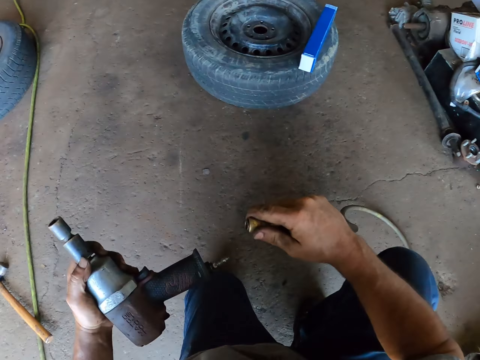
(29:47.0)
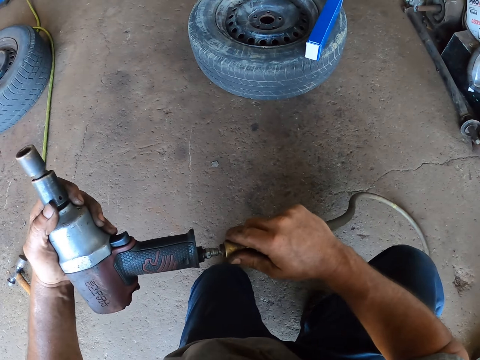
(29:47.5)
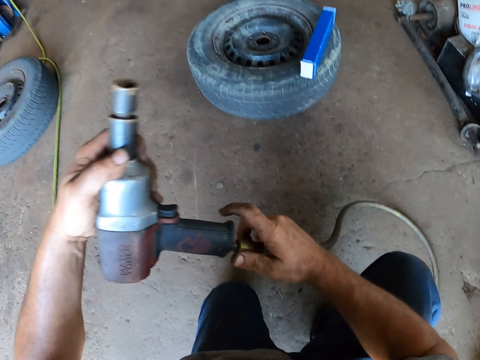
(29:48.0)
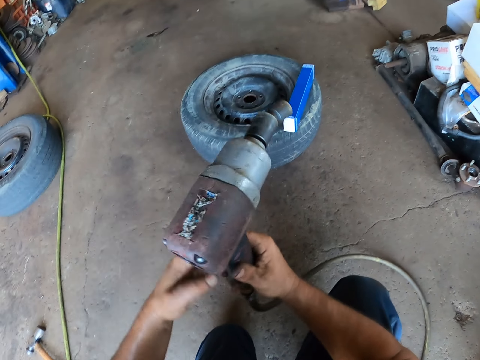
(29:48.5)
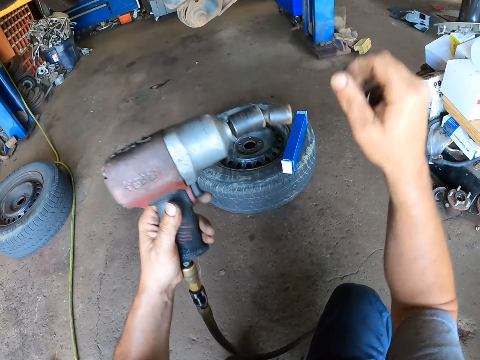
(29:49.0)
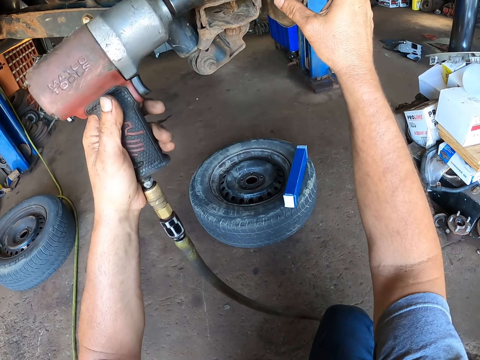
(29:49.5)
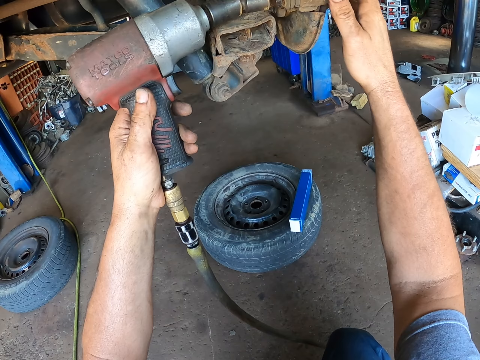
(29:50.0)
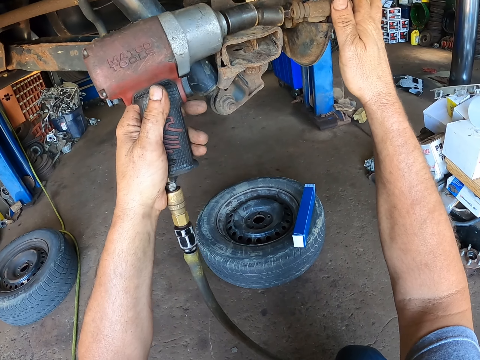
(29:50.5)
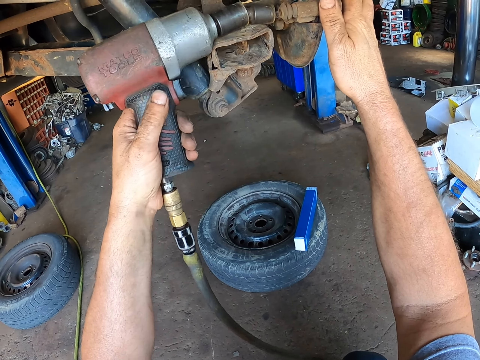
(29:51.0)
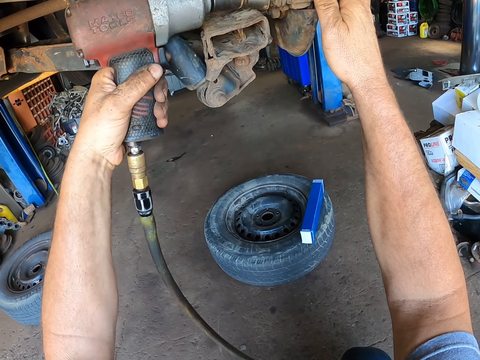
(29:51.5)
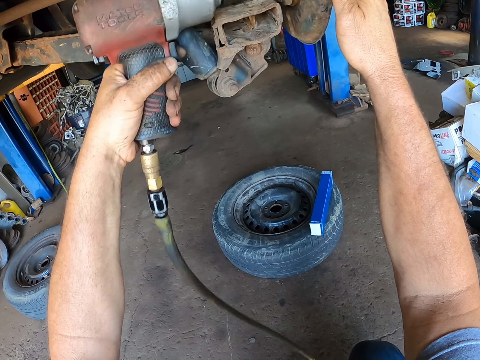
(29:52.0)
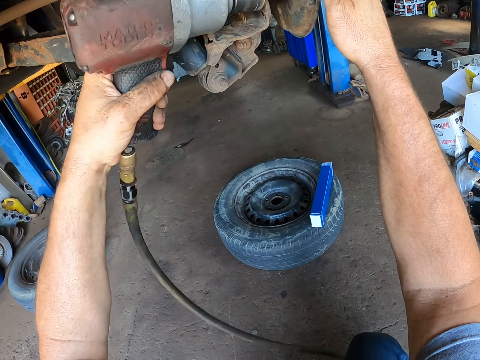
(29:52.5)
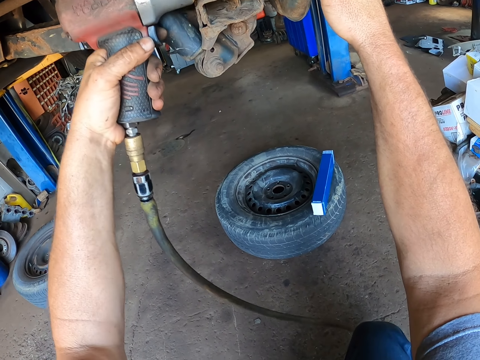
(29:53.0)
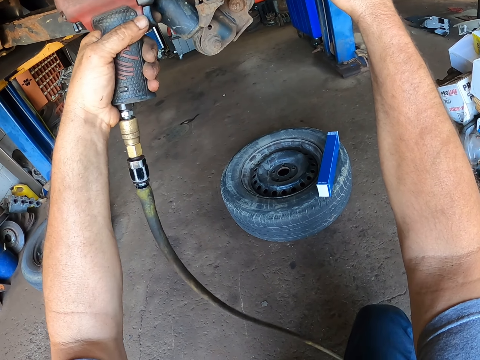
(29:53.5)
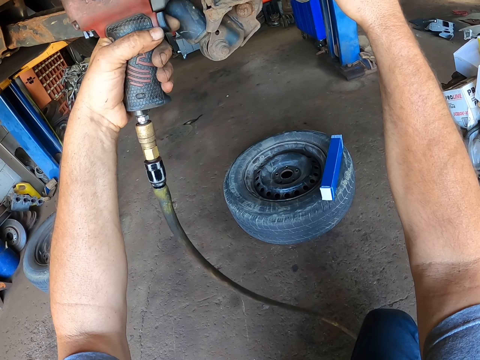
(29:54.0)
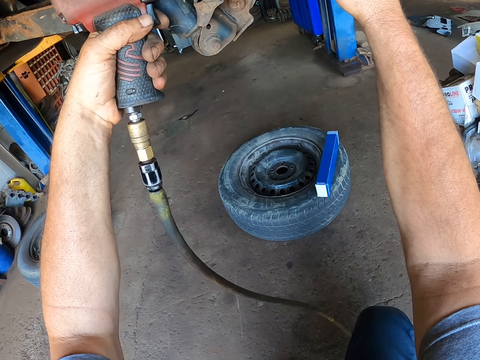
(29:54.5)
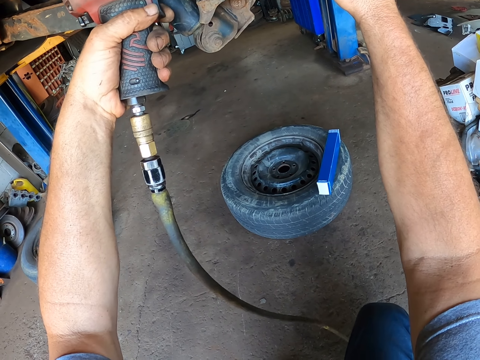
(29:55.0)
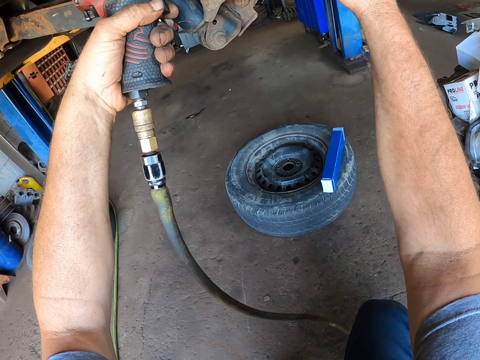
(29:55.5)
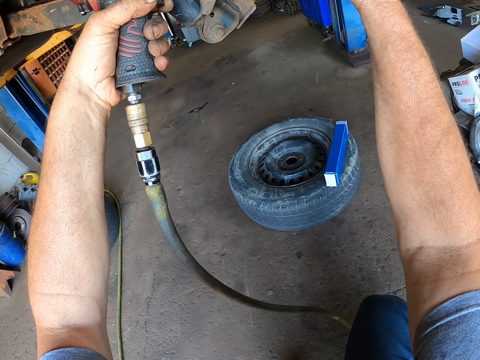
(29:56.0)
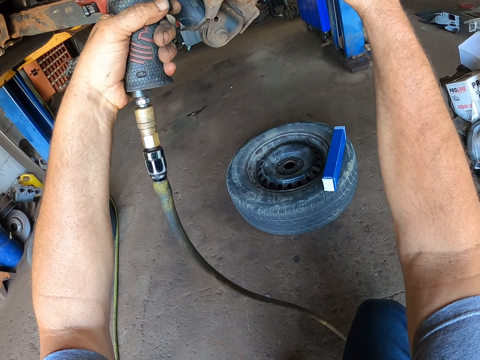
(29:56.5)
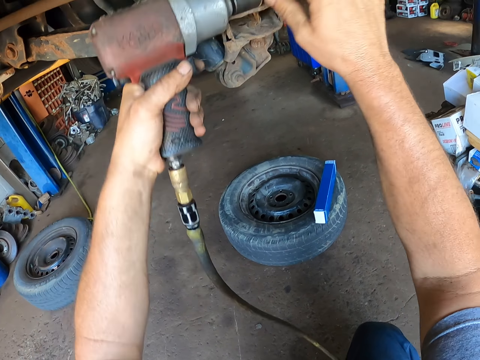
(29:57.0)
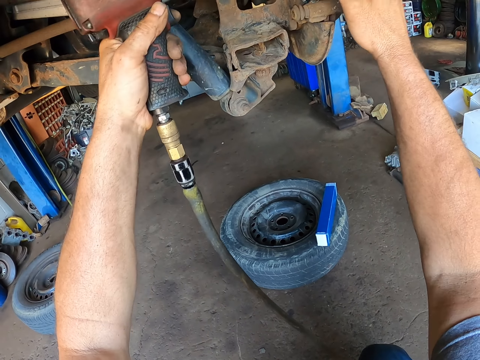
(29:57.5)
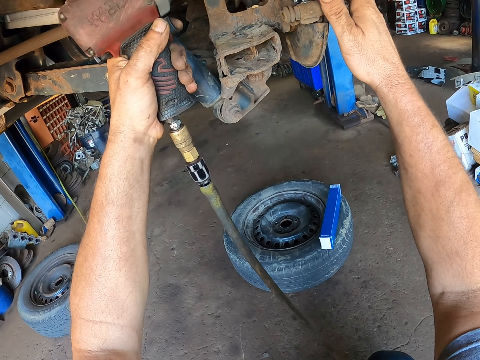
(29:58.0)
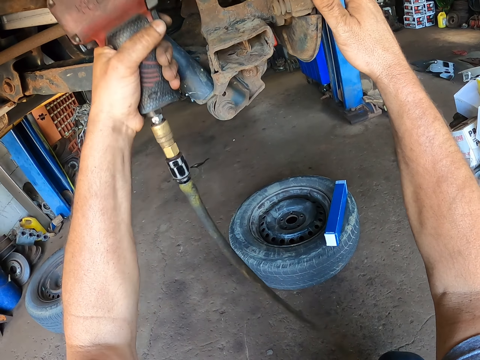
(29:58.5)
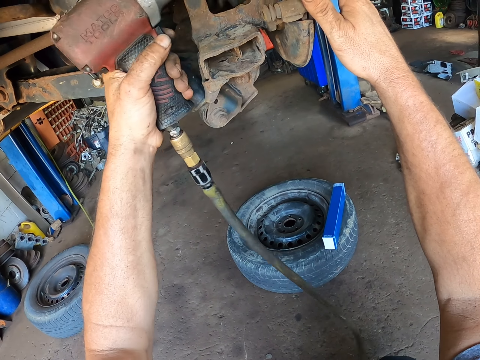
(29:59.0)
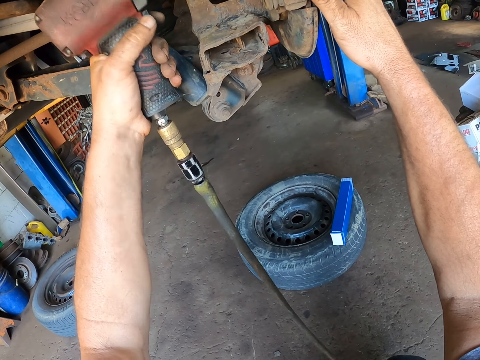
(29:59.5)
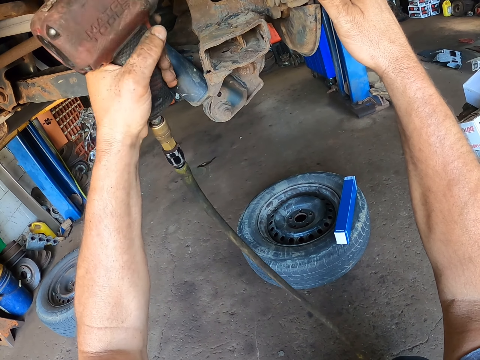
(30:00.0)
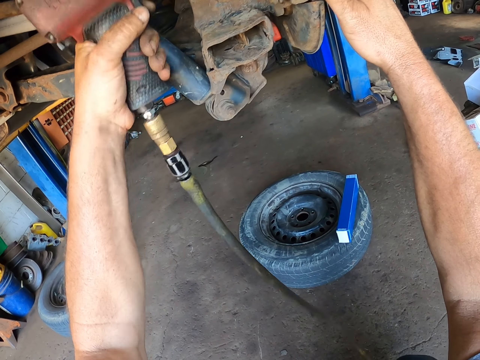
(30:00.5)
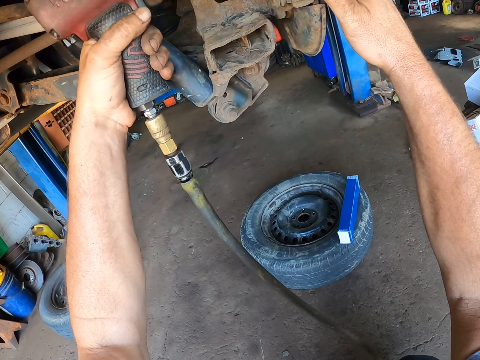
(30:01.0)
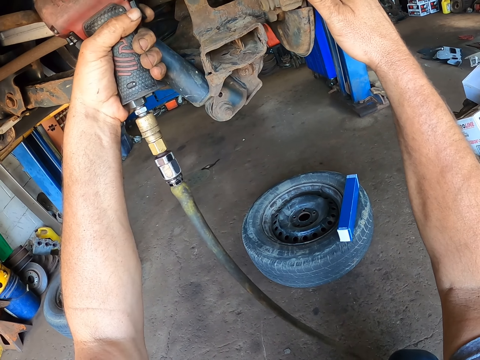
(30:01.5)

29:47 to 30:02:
The camera wearer inserts the electric wire on the impact driver. They tighten the nuts on the axle hub with the impact driver.

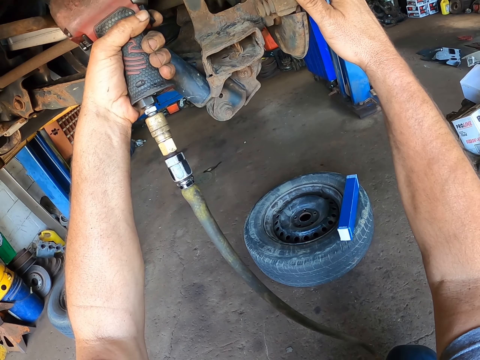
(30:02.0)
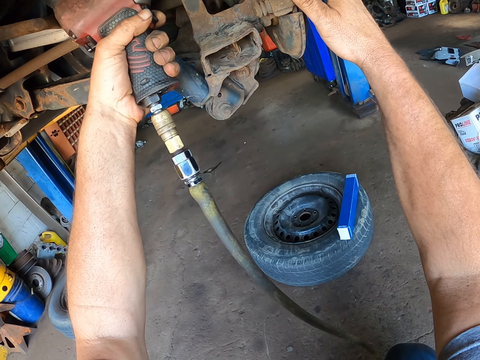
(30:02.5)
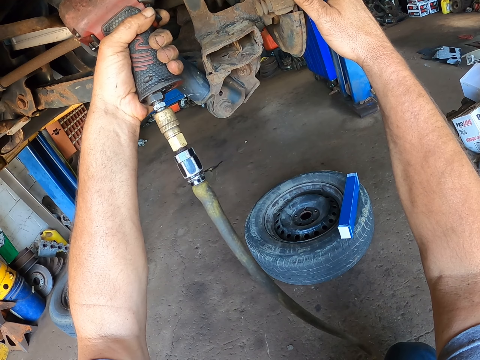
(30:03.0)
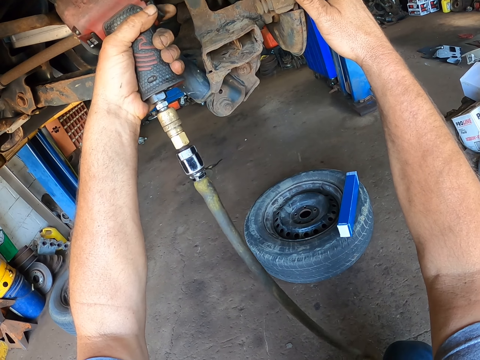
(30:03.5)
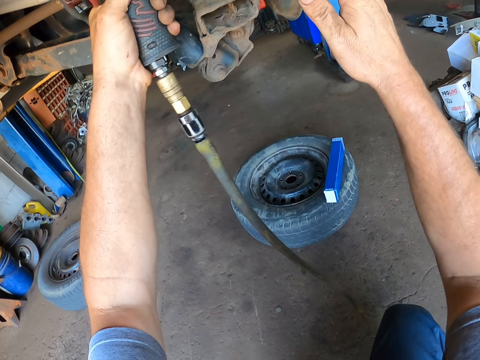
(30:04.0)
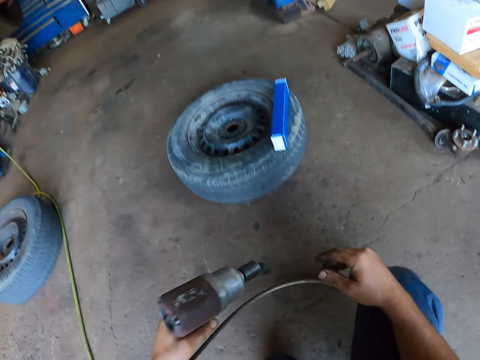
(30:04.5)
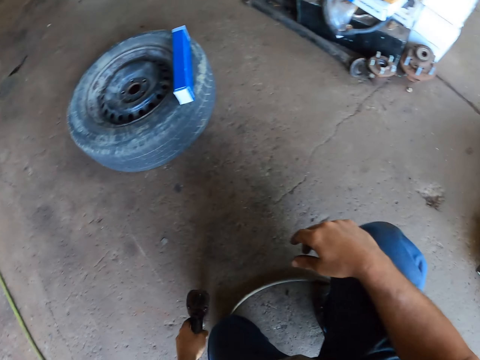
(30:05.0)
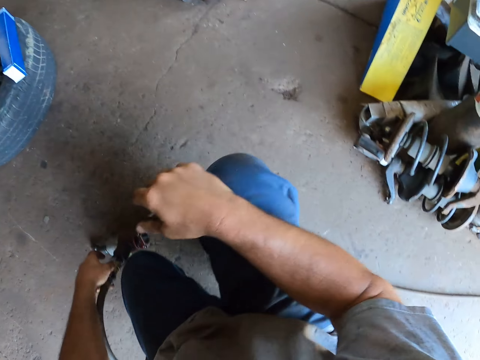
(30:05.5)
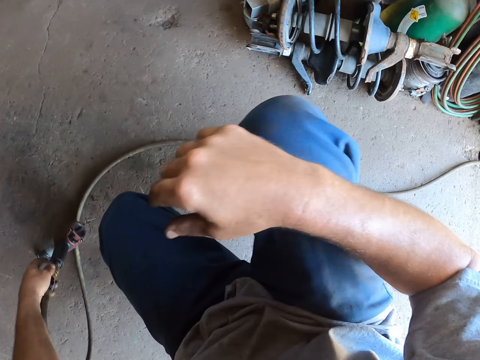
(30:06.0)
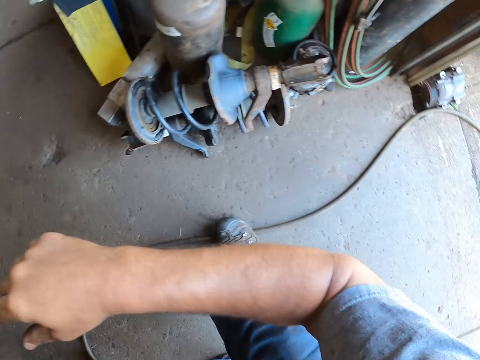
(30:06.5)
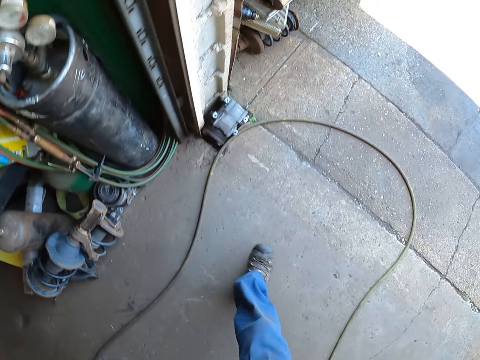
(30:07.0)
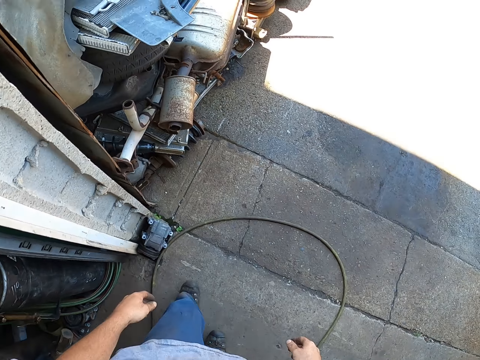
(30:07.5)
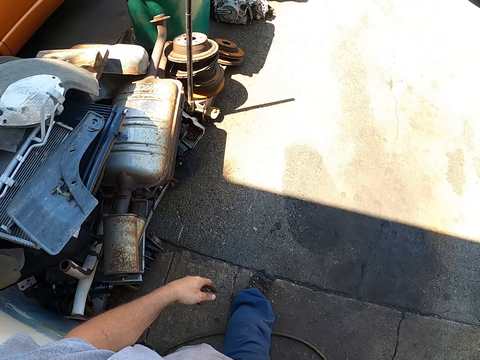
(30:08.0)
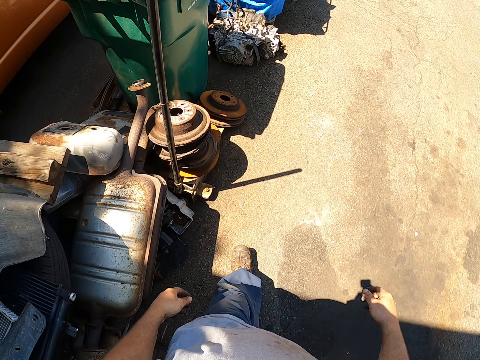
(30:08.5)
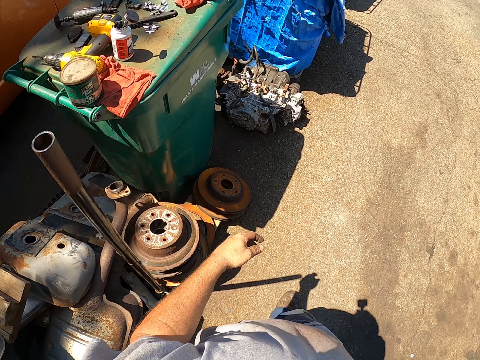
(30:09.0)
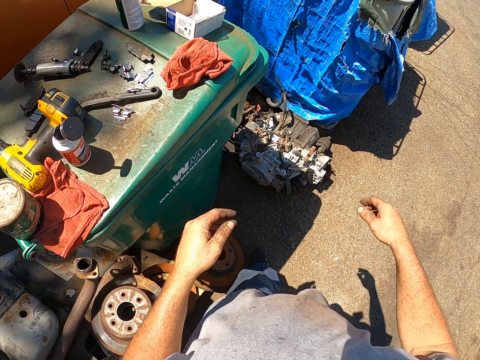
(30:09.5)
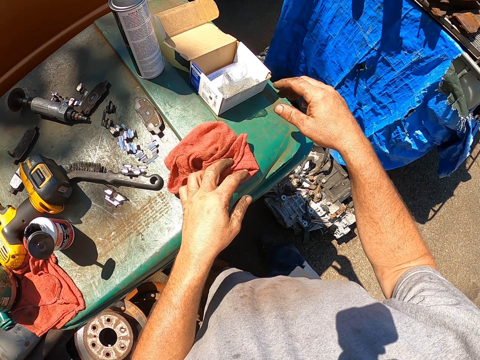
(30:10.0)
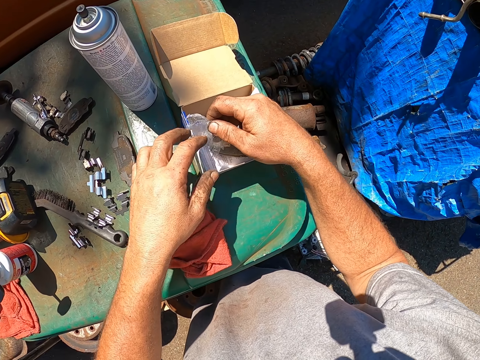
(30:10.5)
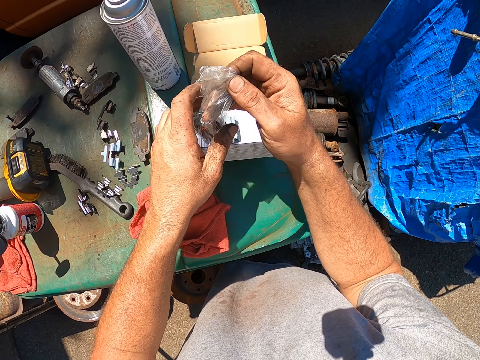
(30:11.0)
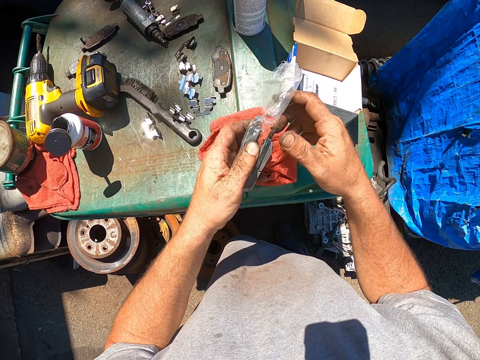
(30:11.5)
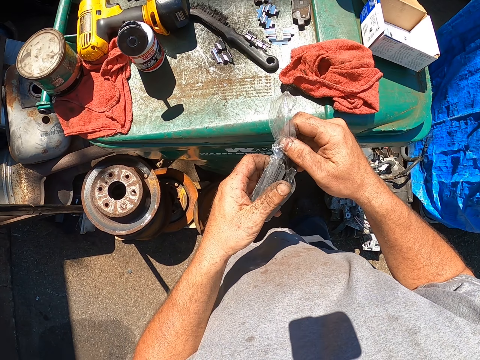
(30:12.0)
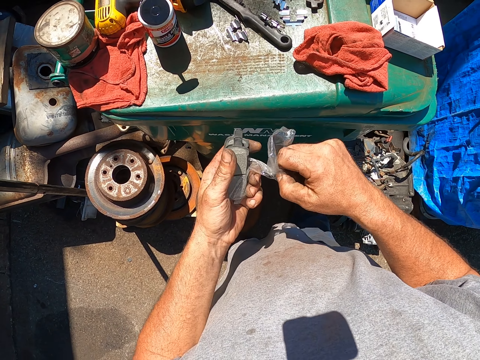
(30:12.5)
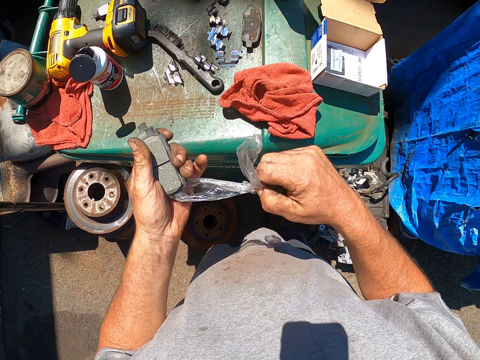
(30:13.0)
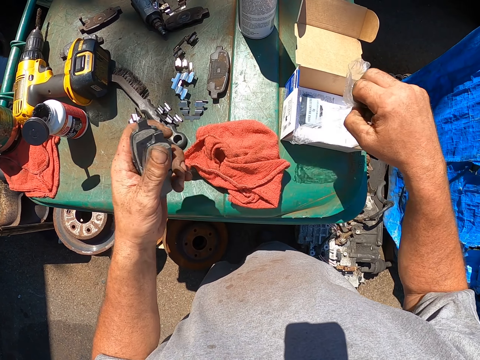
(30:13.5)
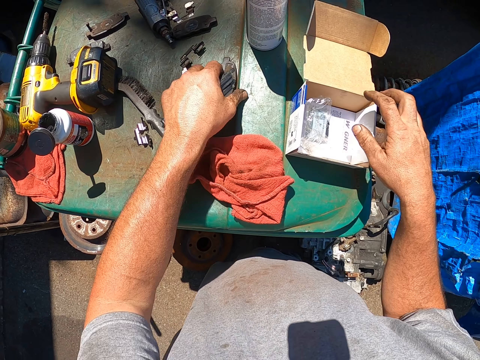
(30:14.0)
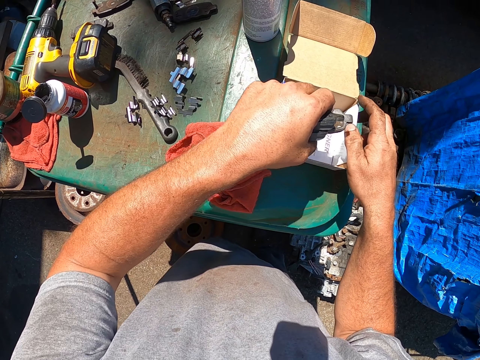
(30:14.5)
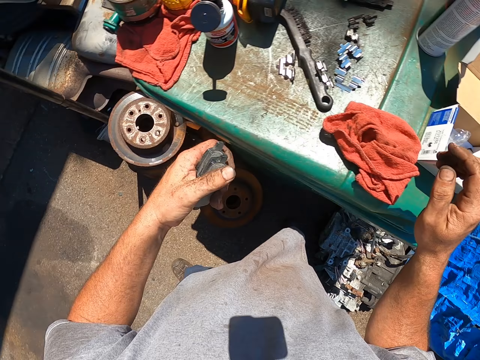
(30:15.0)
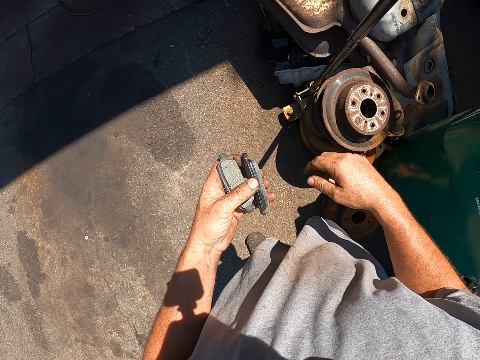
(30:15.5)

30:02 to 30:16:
The camera wearer drops the impact driver on the floor. They walk in the garage. They pick the metals from the box. They tear the paper on the metals. They put the paper in the box. They pick a piece of metal from the dustbin. They drop the metal in the box.
